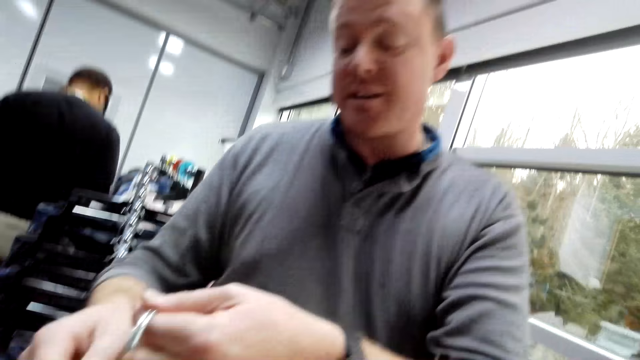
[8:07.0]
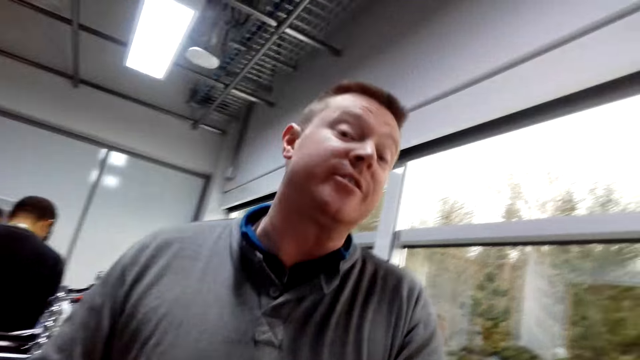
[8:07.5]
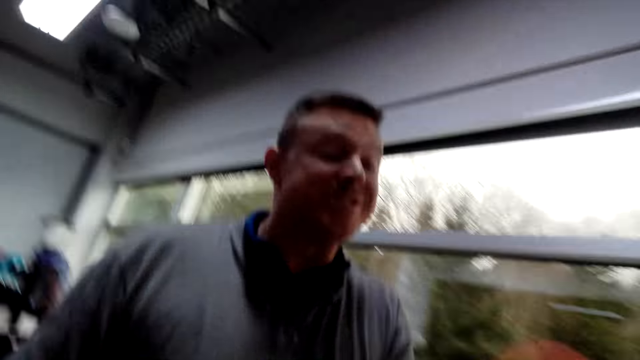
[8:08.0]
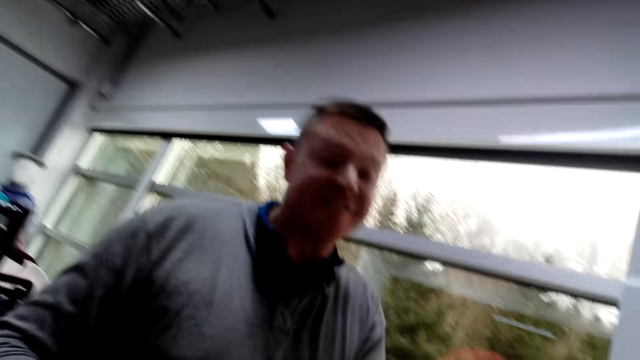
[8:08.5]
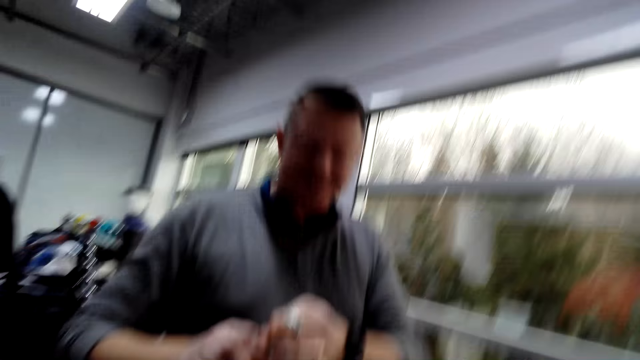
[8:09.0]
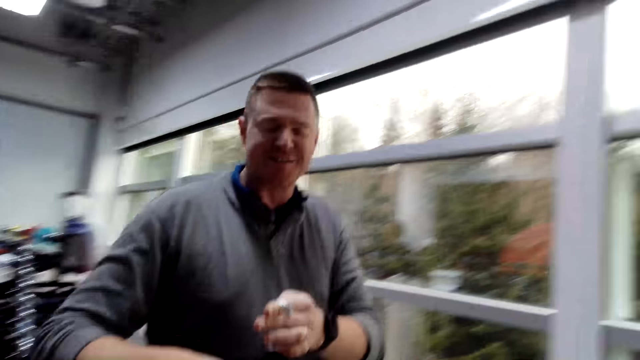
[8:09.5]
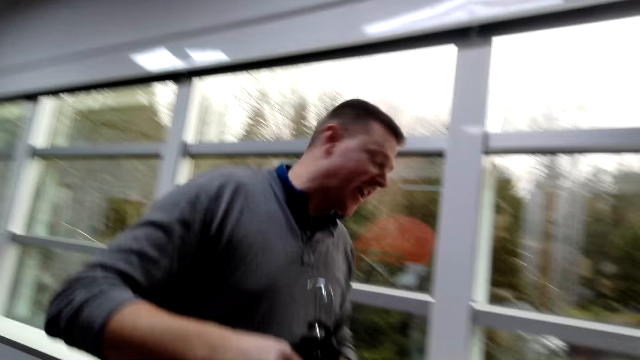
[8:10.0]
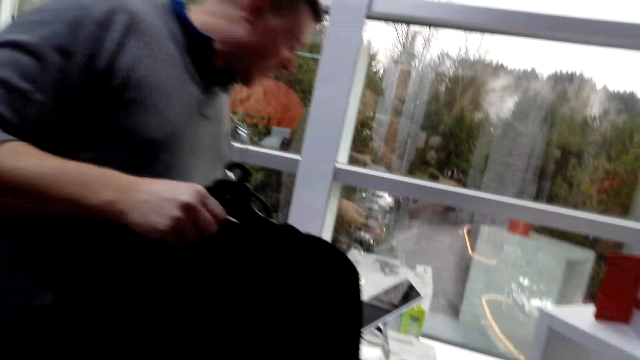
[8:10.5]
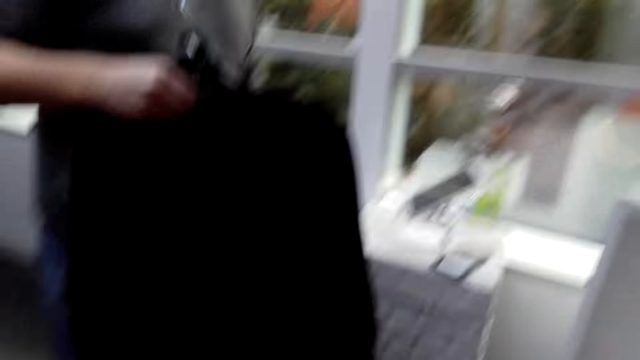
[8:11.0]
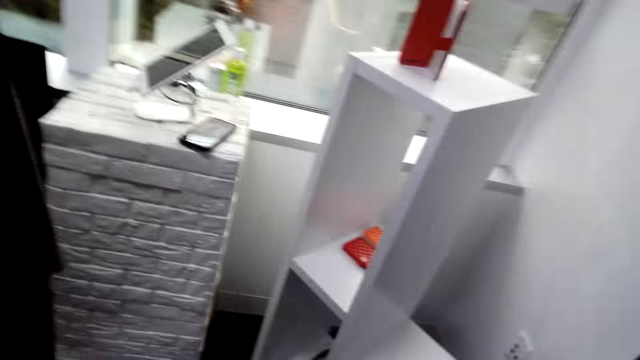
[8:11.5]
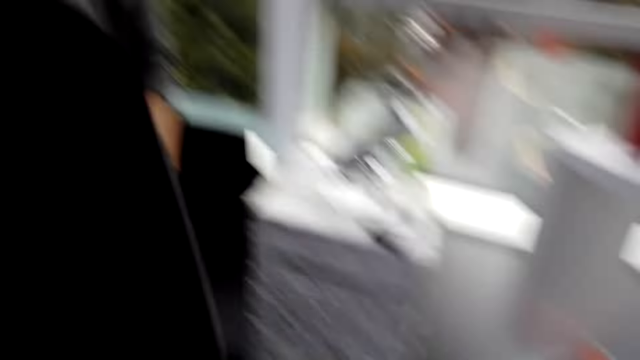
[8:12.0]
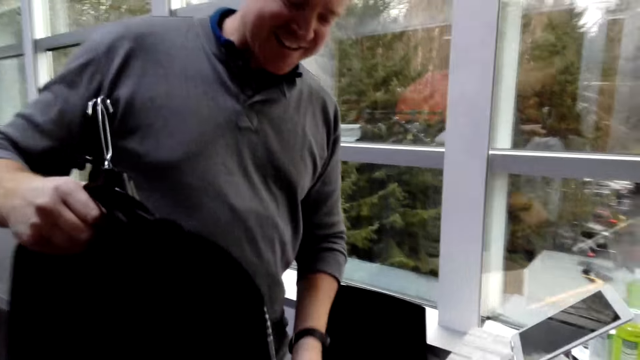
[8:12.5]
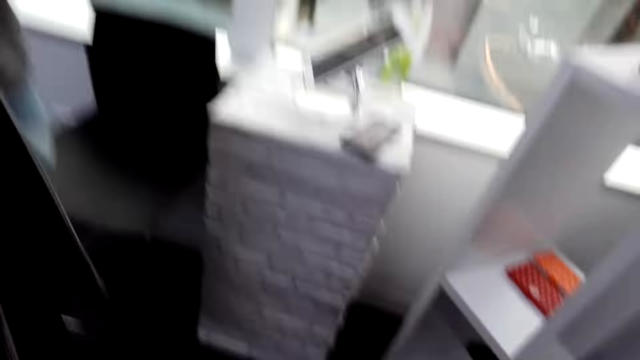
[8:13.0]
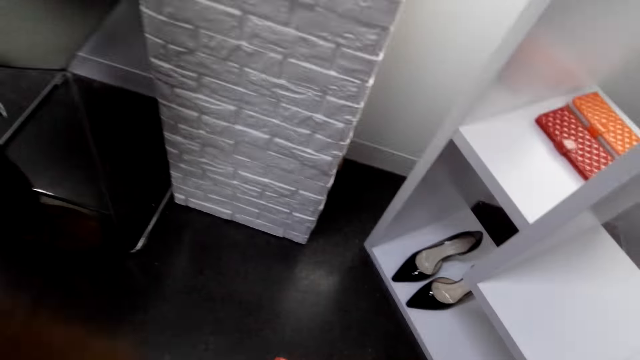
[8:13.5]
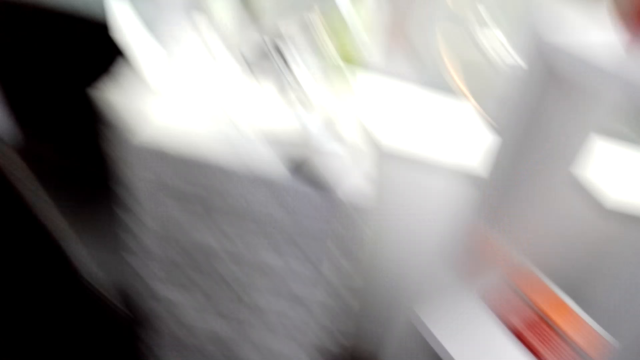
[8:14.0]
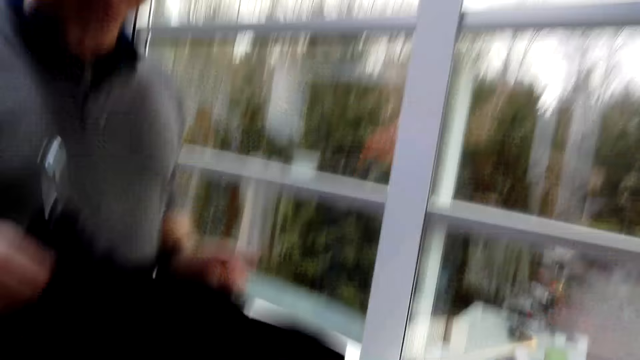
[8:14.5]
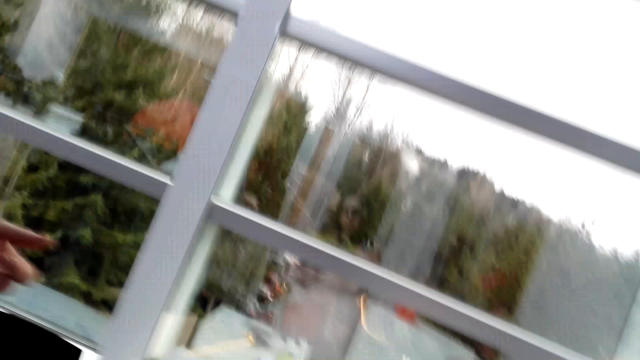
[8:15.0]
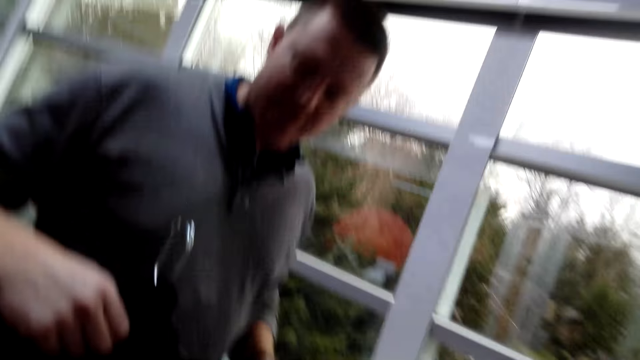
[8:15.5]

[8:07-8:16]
The camera wearer talks. A man picks up the shirts.

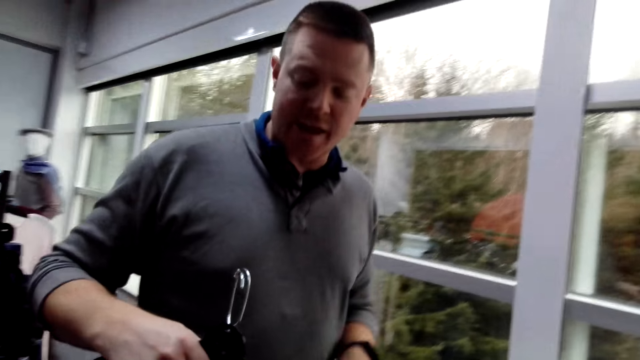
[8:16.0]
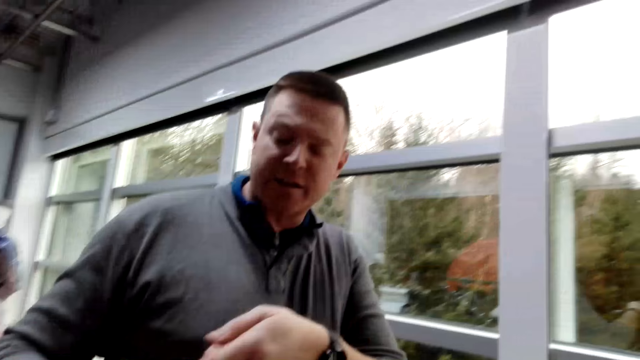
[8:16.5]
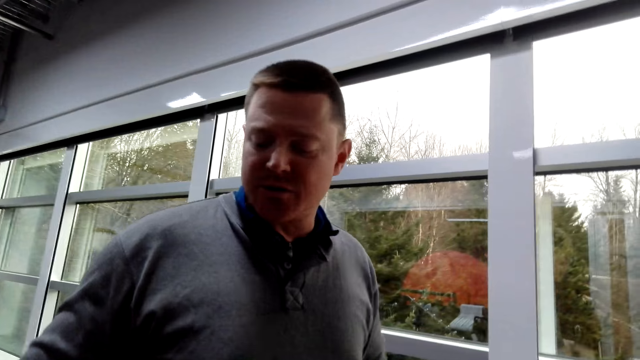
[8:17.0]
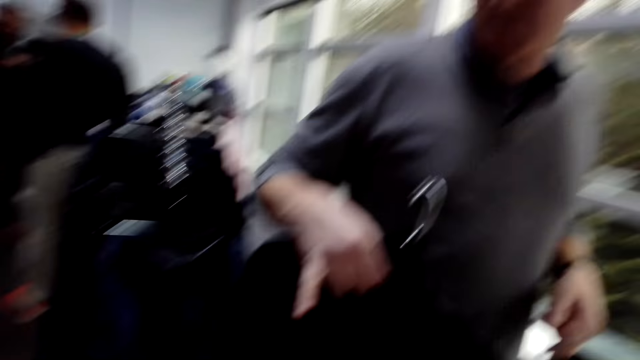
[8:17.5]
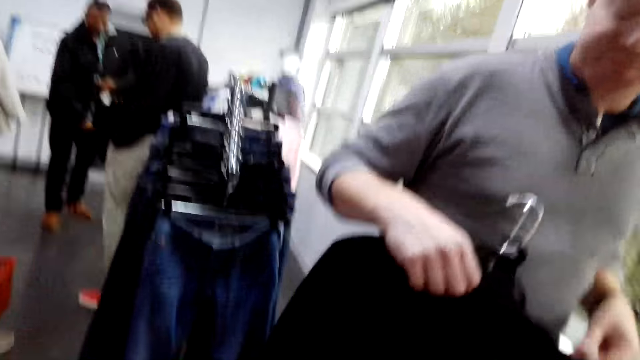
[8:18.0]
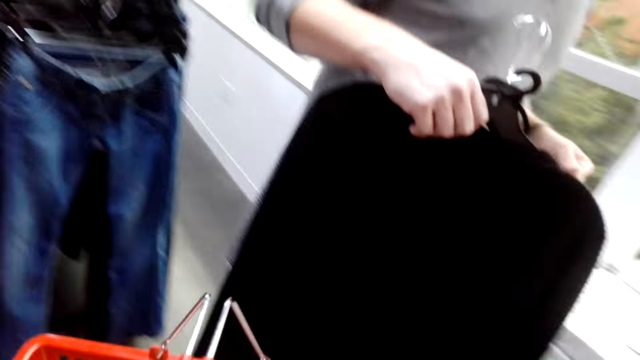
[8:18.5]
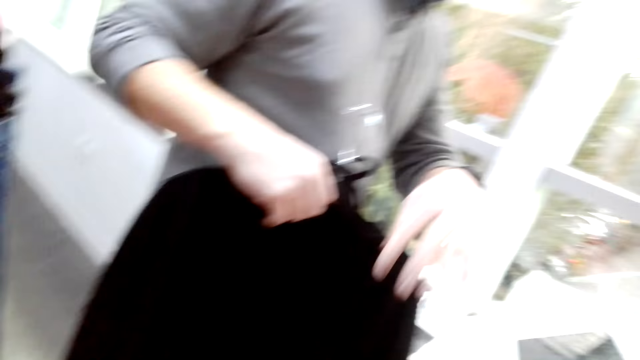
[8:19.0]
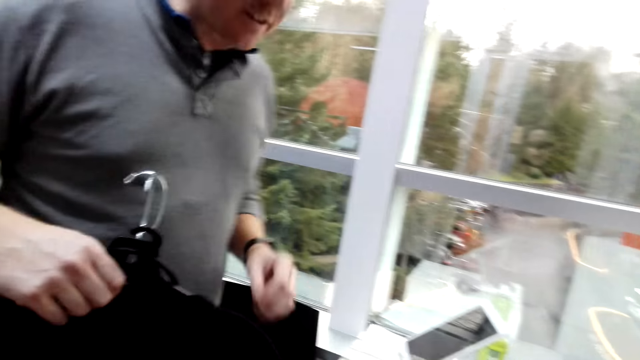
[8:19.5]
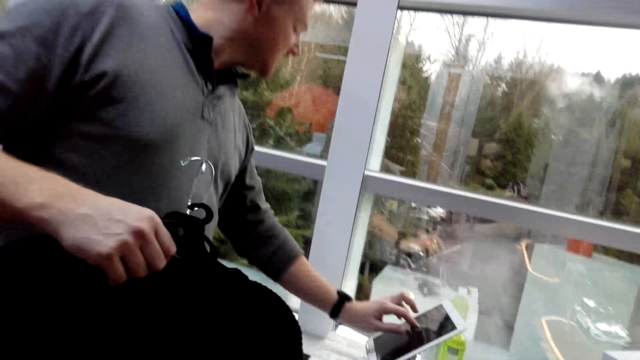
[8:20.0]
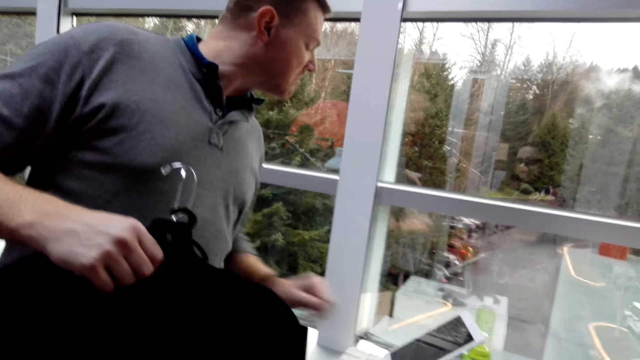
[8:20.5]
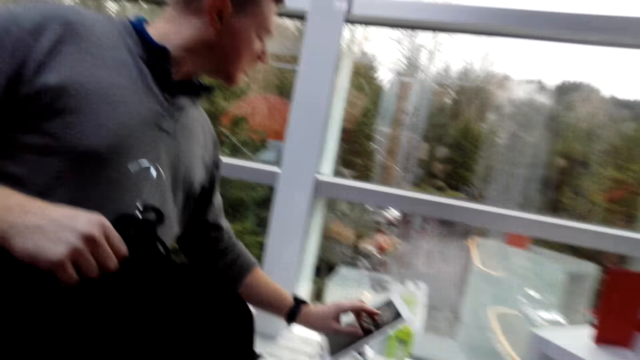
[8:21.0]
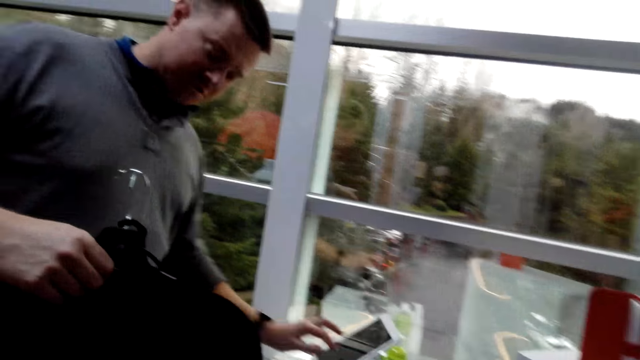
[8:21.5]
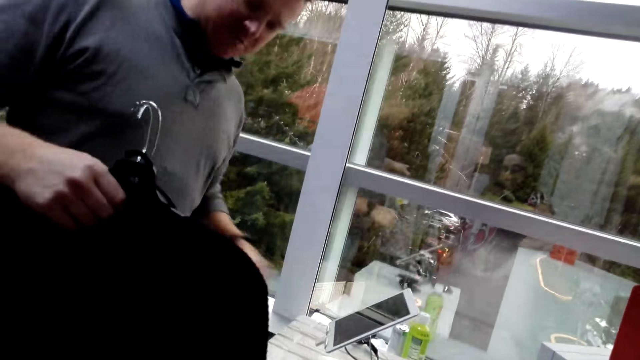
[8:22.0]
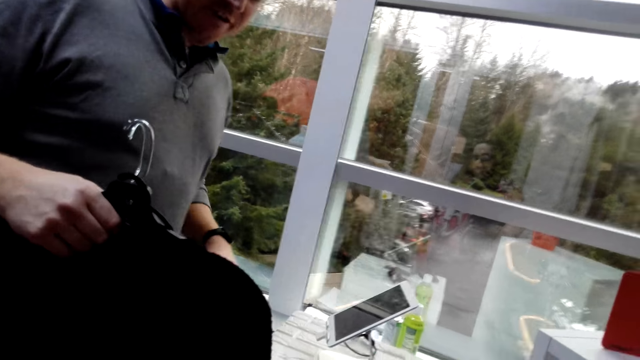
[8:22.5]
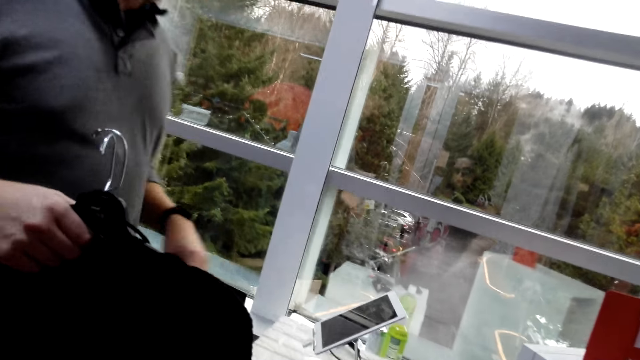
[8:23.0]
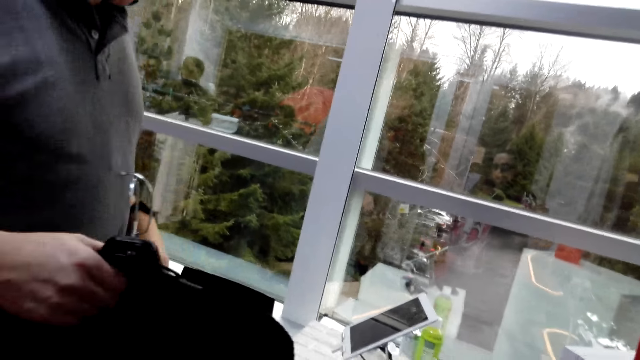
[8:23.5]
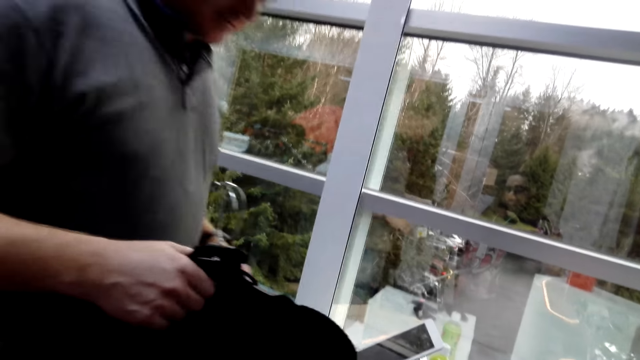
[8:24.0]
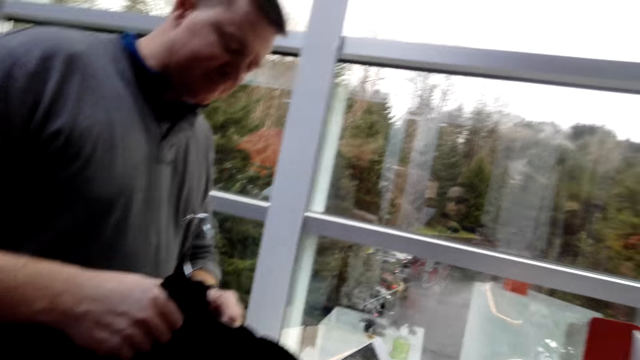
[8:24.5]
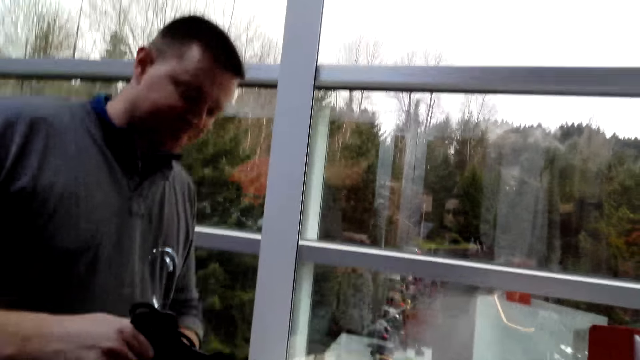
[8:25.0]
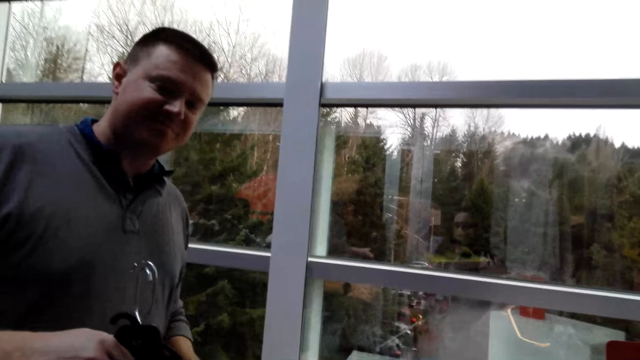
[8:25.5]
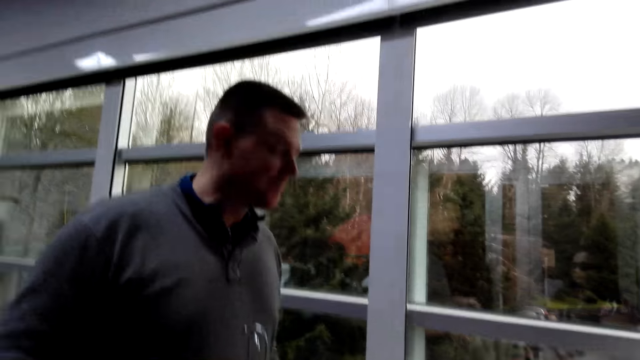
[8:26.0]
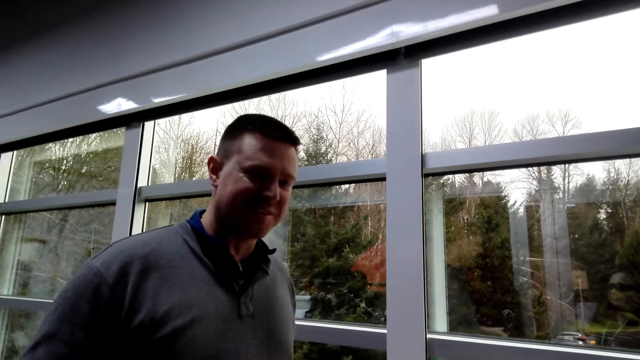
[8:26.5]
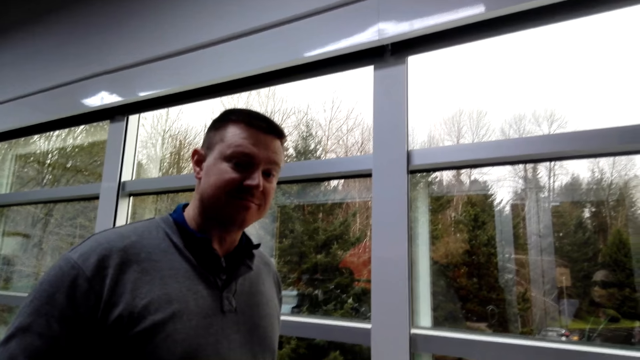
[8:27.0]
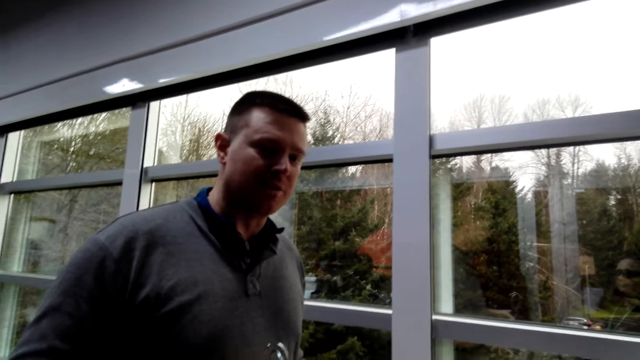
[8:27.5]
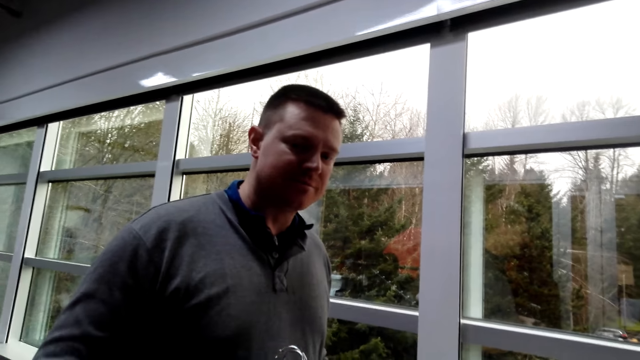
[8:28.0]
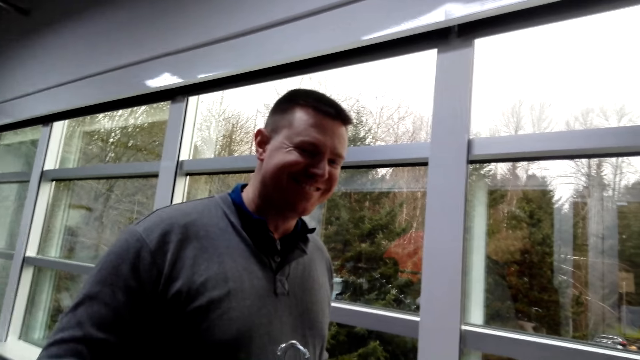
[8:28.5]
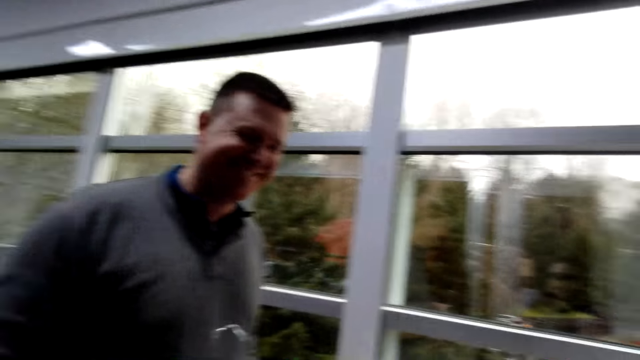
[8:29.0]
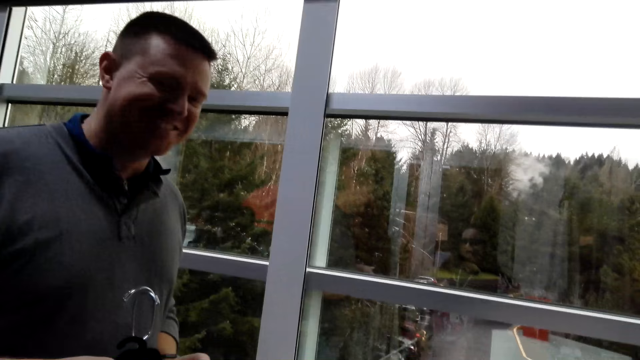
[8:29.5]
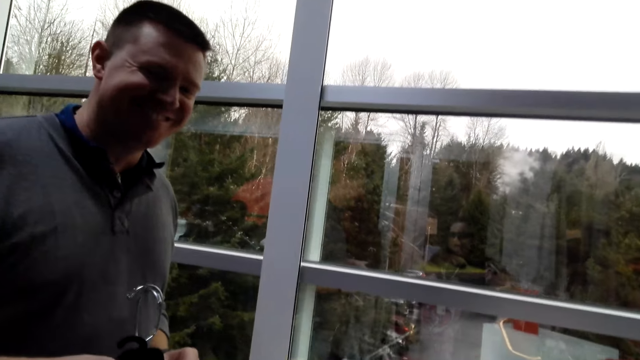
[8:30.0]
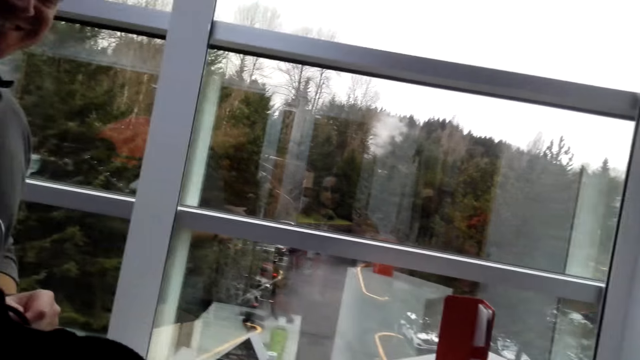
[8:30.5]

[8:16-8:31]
A man moves the hands. The camera wearer moves the basket. They scroll the phone. The man uses the phone. The man smiles.
